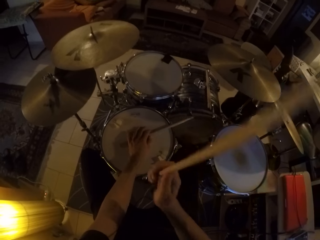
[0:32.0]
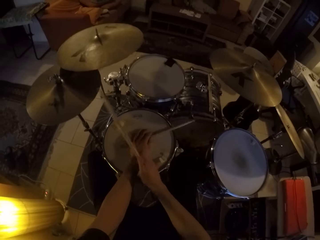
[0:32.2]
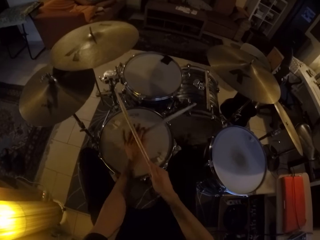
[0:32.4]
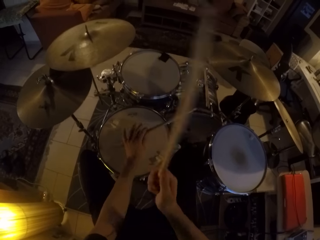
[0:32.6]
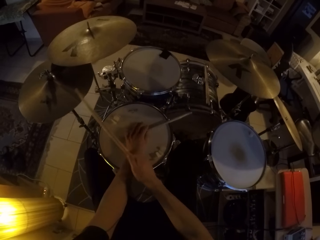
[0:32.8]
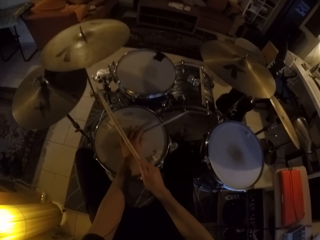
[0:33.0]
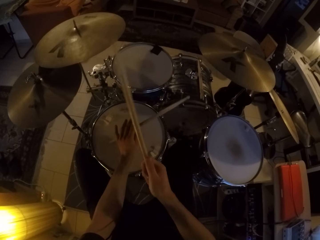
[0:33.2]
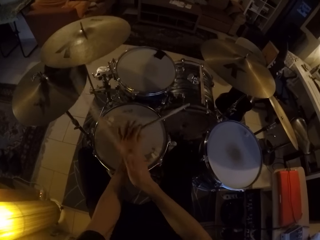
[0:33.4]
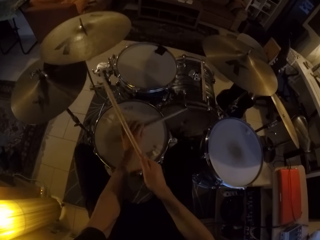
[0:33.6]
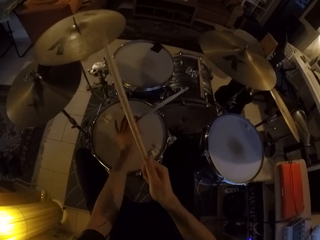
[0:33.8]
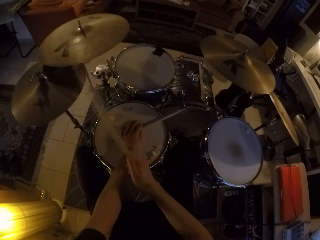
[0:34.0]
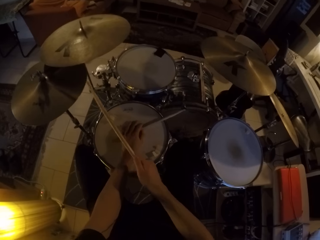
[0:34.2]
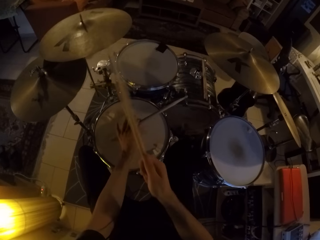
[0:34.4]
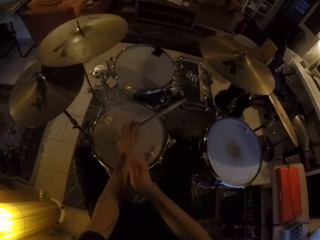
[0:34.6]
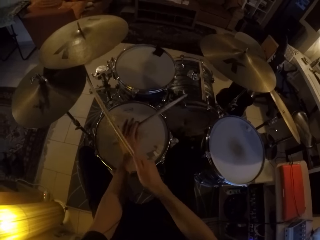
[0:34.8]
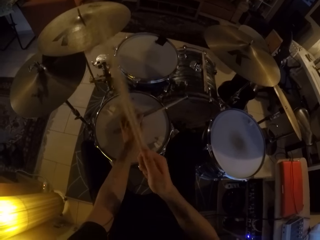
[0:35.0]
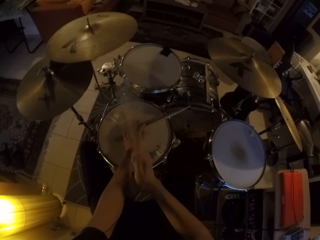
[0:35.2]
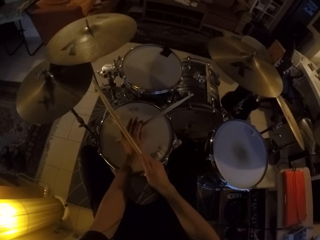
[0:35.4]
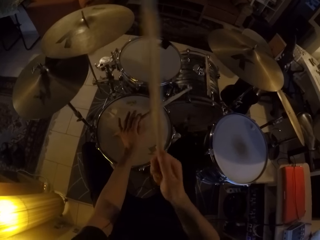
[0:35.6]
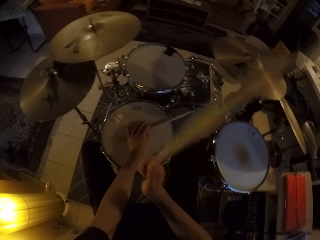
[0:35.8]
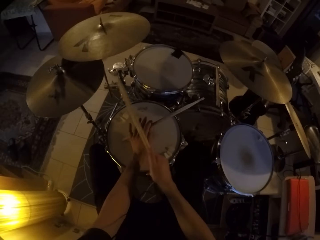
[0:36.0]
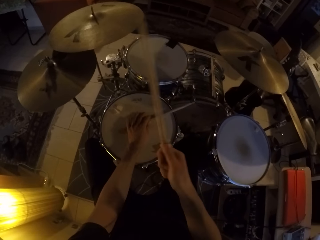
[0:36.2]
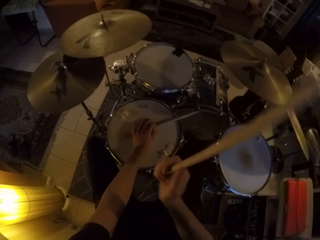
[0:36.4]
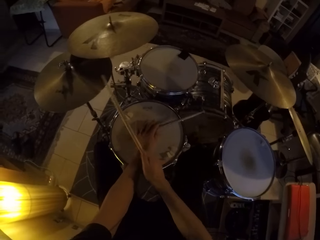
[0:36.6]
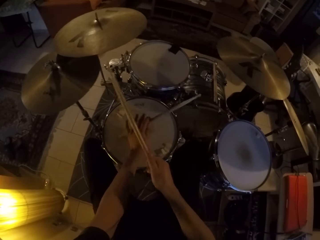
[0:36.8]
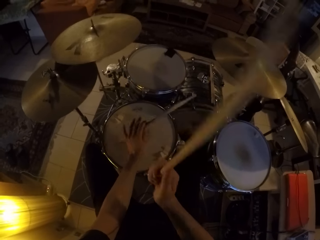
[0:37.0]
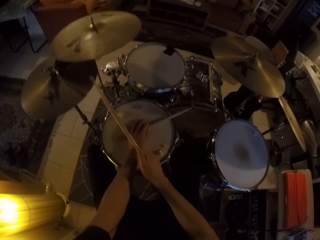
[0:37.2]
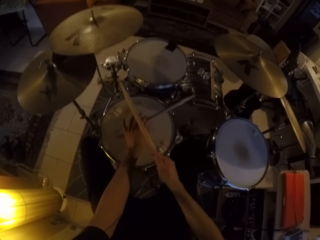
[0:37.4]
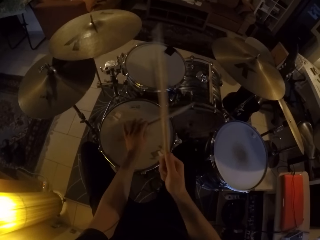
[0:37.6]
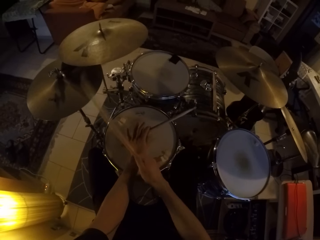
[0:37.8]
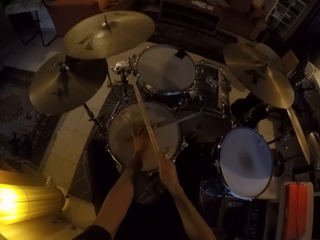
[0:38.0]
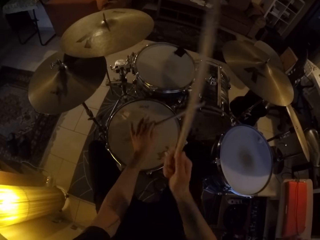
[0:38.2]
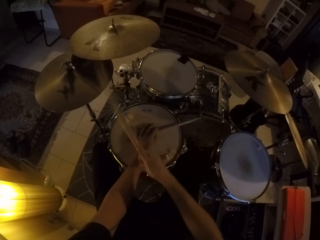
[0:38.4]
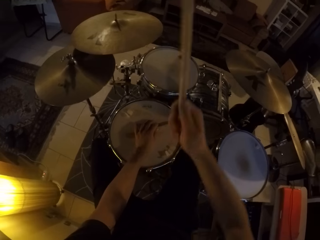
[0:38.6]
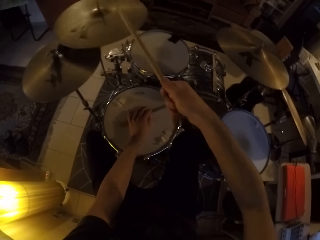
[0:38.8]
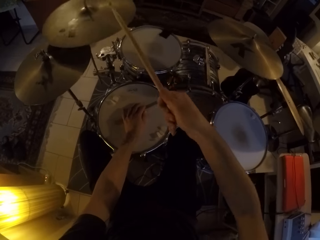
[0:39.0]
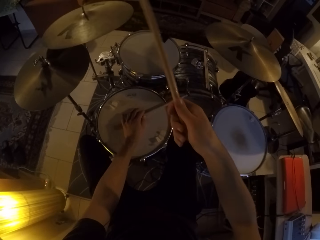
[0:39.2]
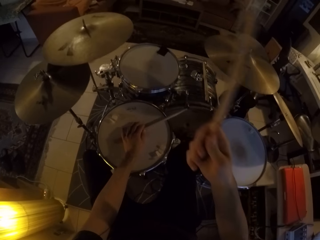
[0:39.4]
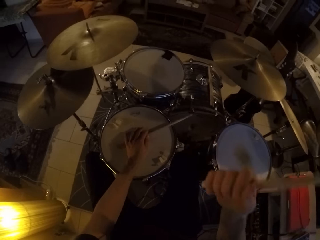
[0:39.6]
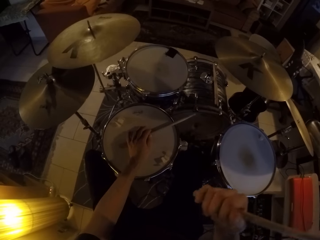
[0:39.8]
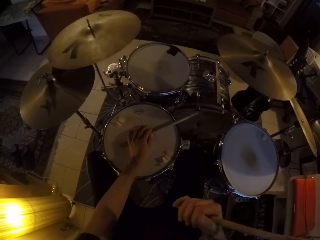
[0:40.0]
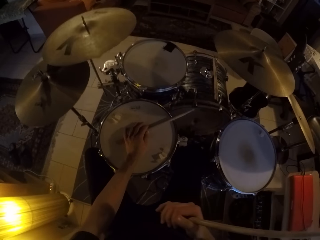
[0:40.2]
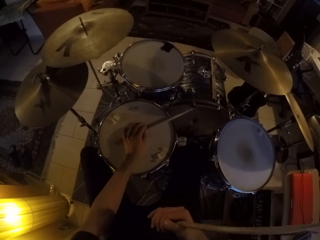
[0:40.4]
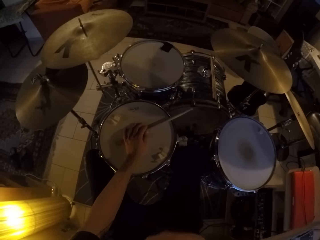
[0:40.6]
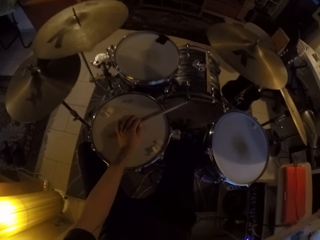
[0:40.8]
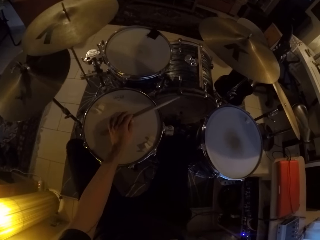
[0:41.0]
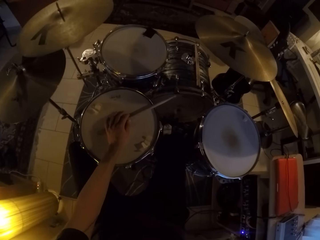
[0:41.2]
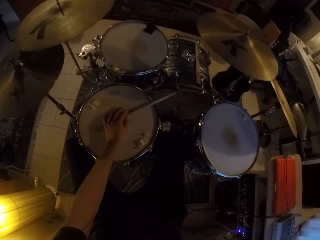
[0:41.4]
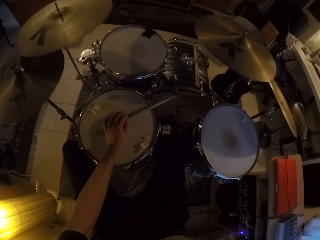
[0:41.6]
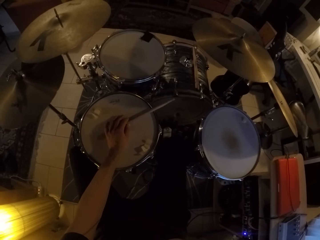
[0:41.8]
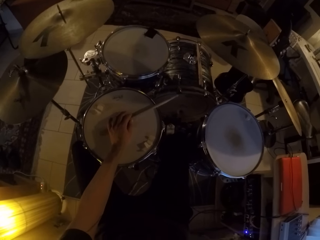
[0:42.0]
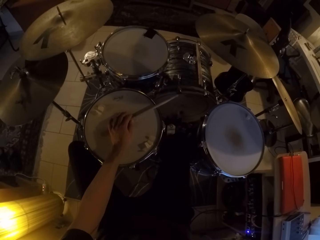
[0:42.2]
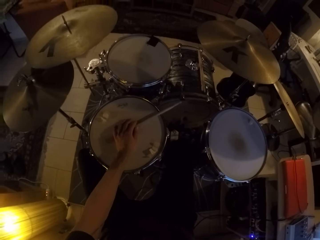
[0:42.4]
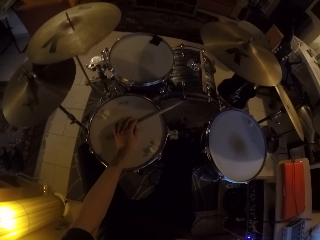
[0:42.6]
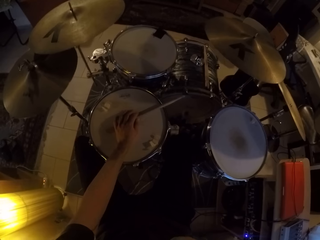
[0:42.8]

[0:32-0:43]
The camera wearer sits on the chair on the floor.

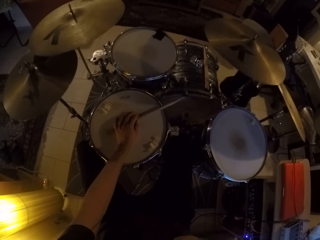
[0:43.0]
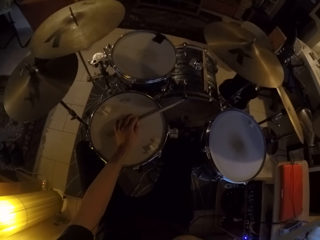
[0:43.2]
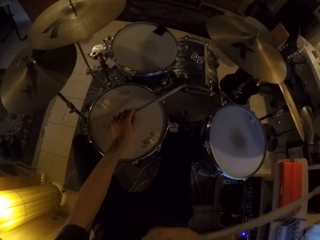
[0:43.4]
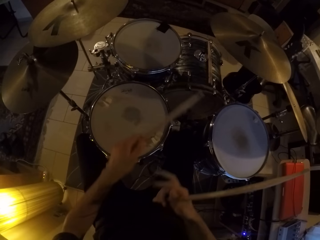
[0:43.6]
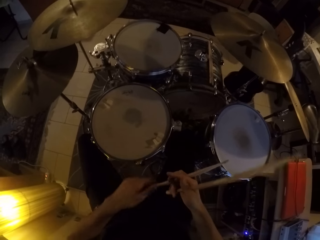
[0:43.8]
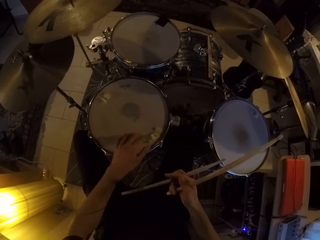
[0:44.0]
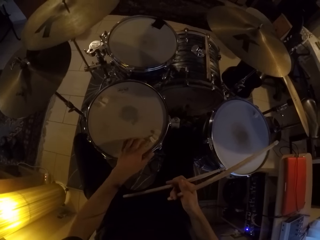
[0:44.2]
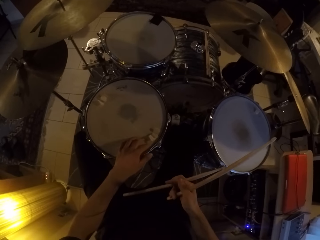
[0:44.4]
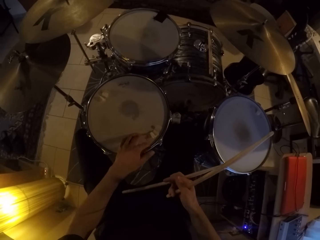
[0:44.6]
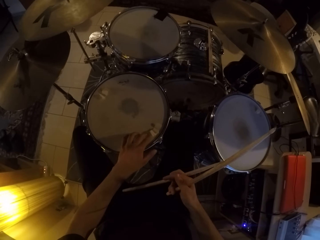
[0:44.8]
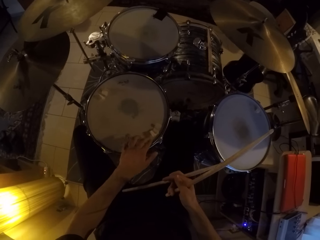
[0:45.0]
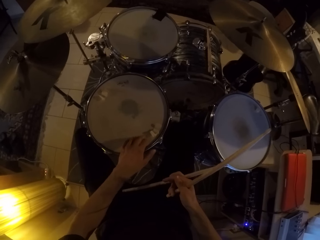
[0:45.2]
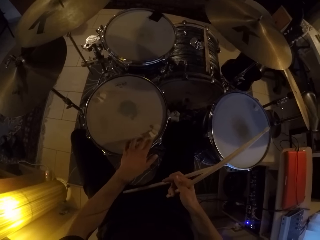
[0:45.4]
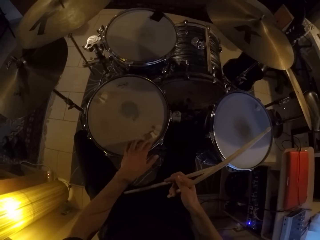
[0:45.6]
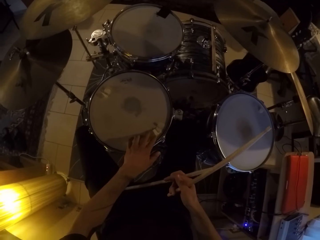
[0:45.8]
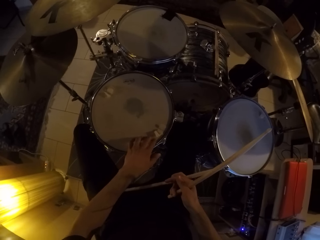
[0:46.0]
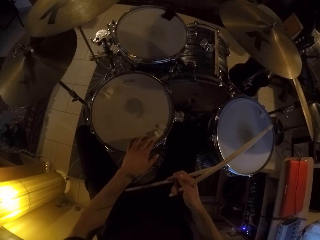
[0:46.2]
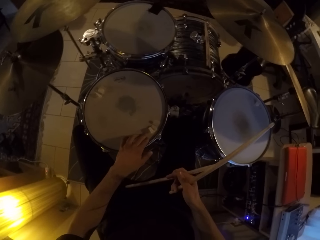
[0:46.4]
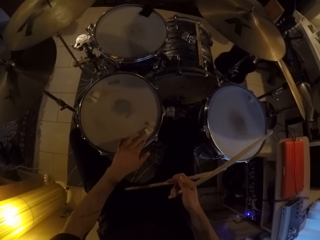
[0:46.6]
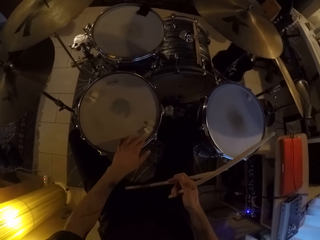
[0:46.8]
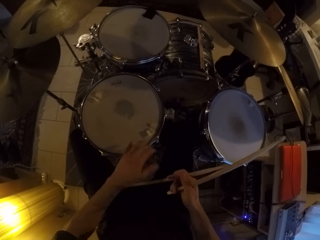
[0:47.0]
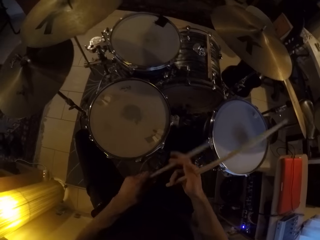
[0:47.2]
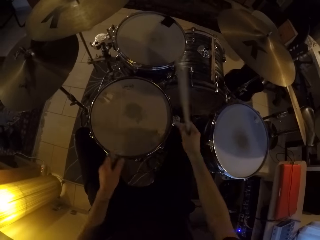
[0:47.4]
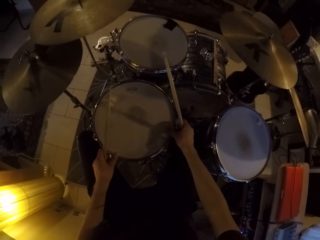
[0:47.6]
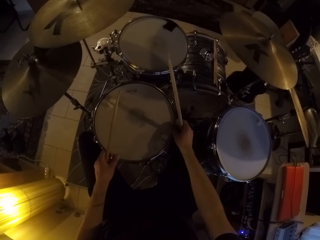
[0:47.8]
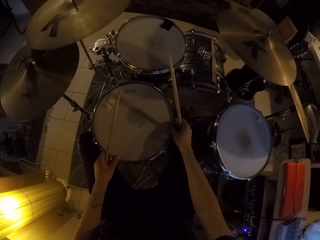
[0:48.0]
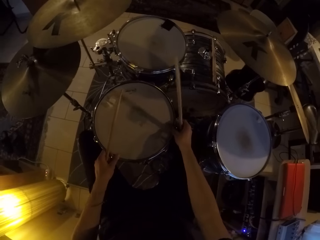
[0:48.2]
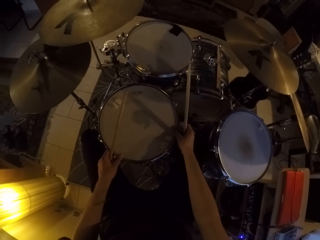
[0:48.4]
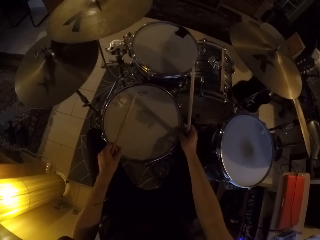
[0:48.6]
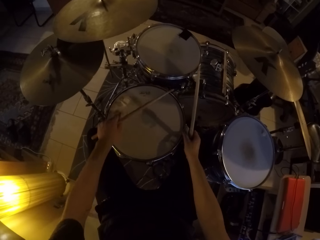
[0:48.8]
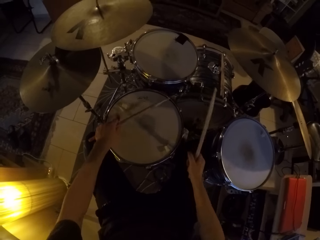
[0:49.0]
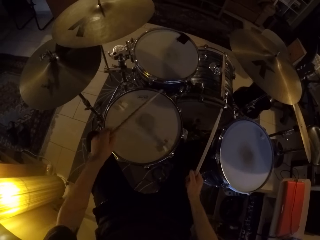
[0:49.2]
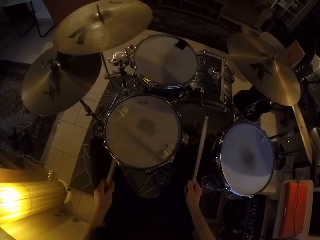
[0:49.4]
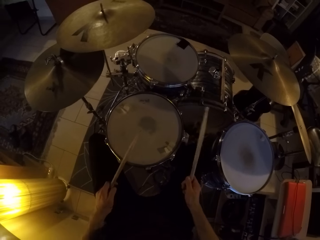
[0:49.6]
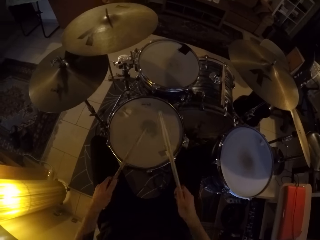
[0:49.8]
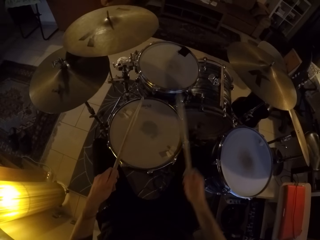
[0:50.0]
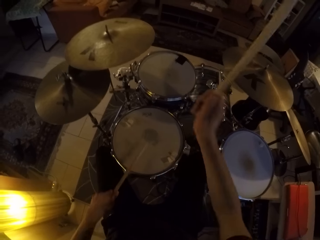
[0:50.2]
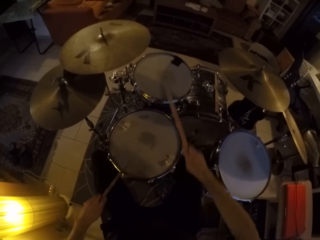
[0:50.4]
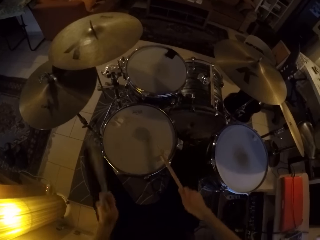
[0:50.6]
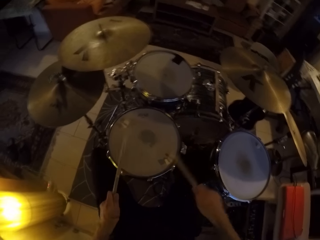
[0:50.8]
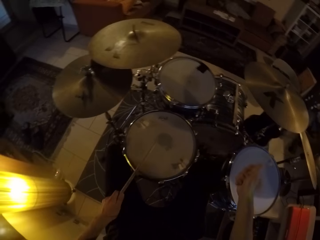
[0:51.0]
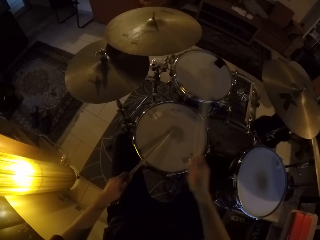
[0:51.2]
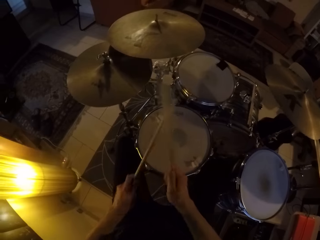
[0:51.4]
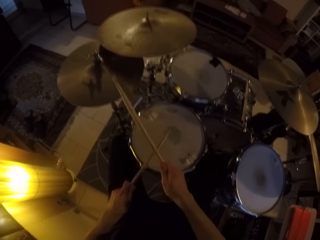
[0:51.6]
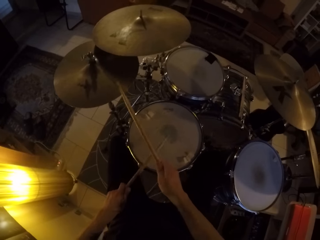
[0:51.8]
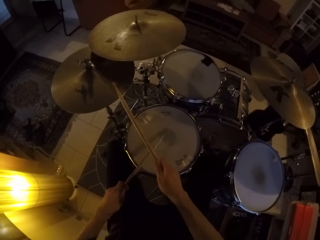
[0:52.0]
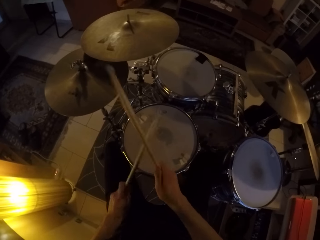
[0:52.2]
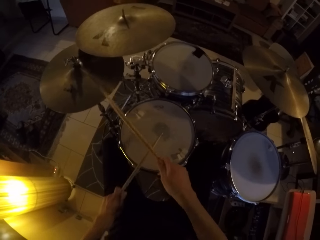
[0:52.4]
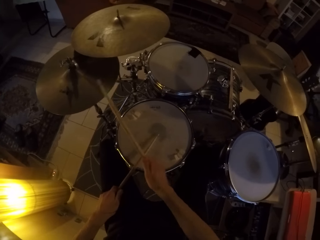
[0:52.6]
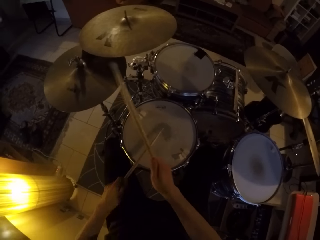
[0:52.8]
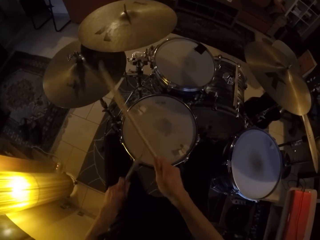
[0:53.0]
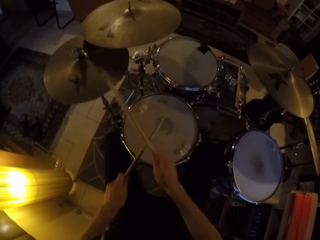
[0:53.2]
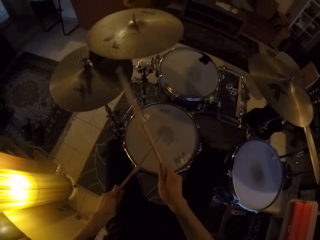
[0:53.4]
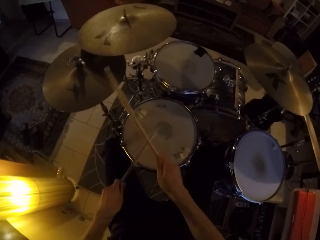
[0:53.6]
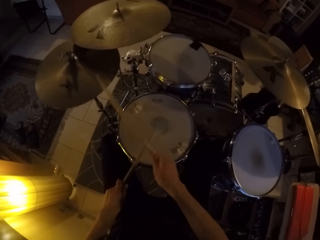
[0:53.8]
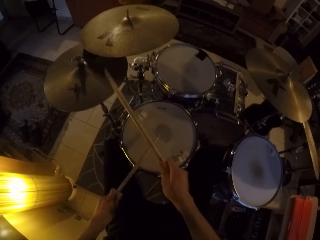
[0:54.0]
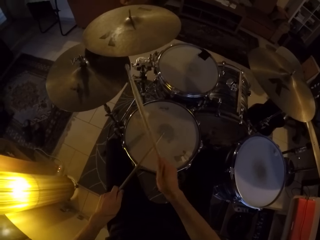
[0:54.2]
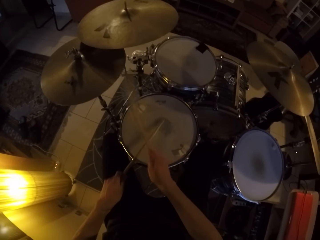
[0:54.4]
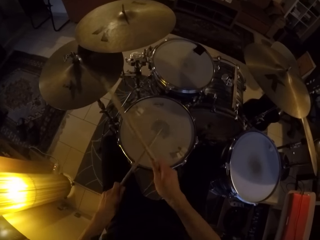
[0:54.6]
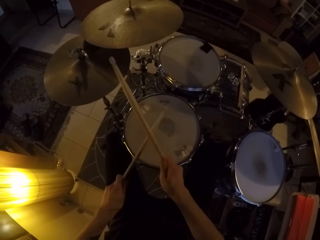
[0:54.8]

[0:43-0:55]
The camera wearer passes the drumstick from his left hand to his right hand. He touches the drum set with his left hand. He scratches on the drum with his left hand. He takes a drumstick from his right hand with his left hand. He holds the drum with his hands. He plays the drum set with the drumsticks in his hands.
